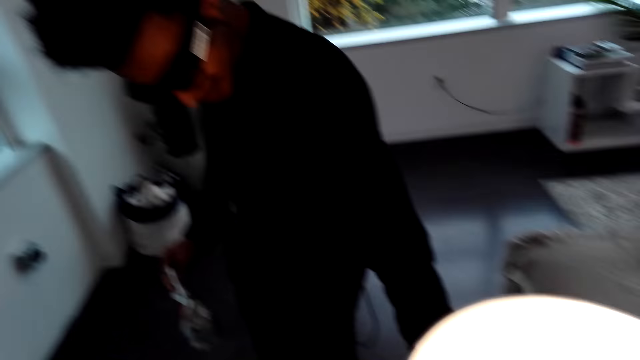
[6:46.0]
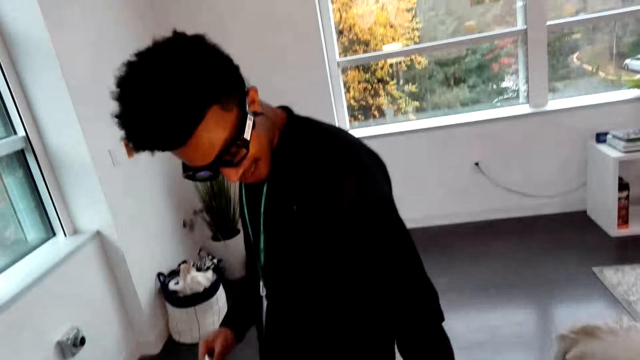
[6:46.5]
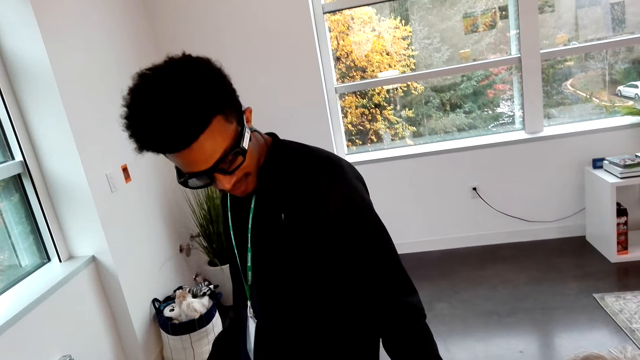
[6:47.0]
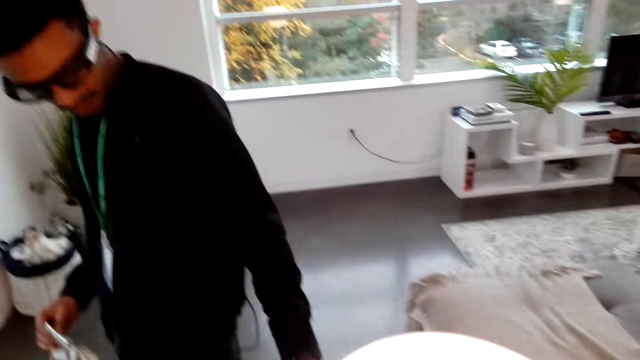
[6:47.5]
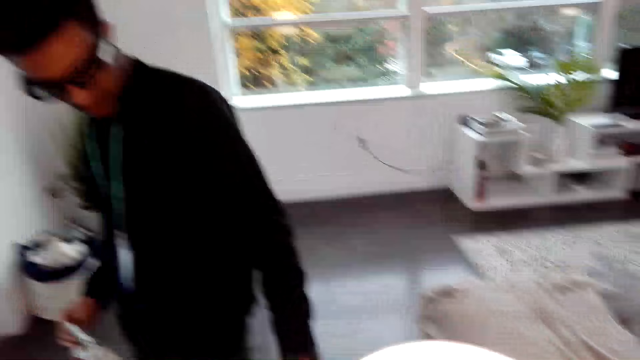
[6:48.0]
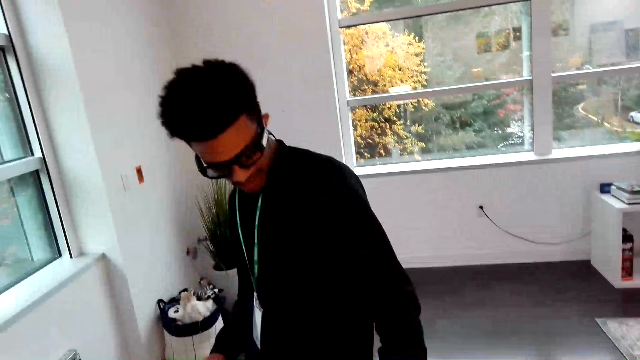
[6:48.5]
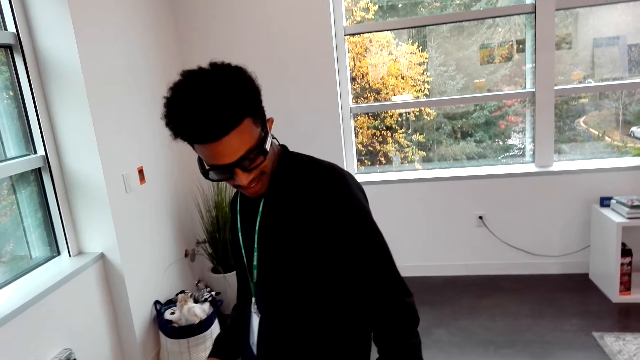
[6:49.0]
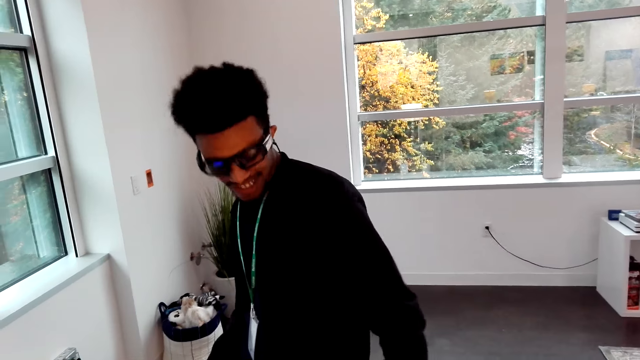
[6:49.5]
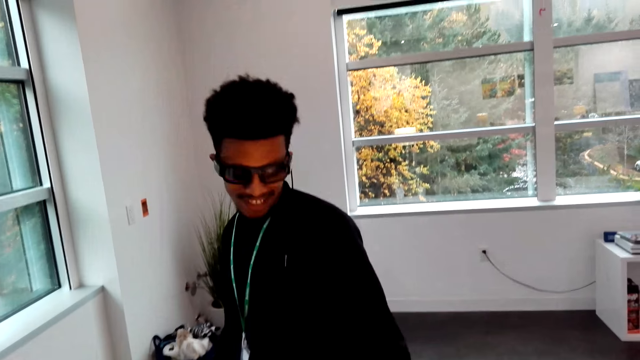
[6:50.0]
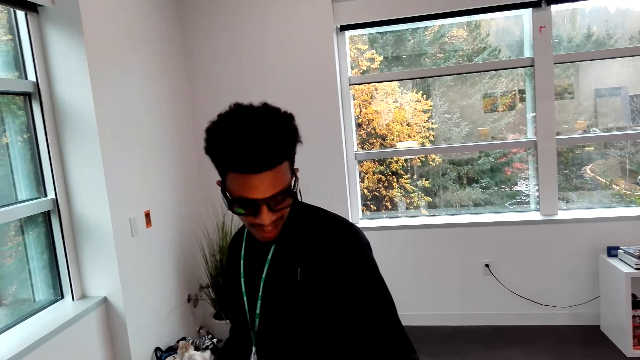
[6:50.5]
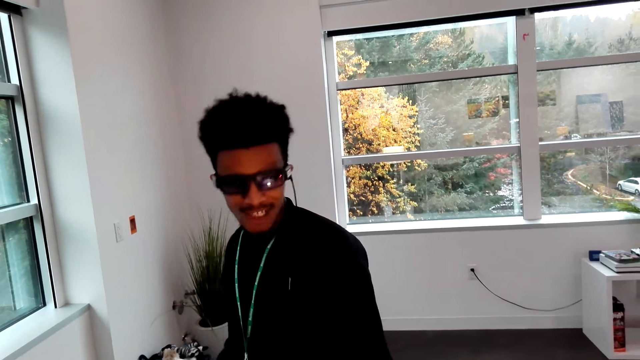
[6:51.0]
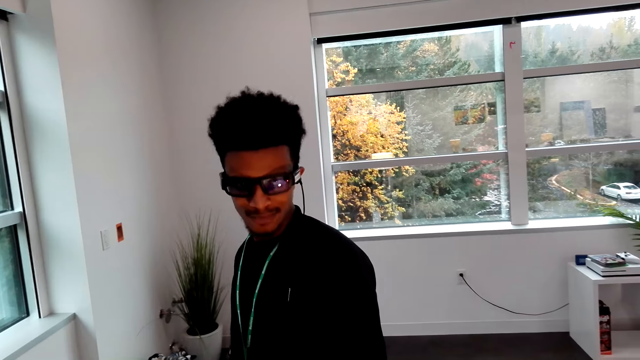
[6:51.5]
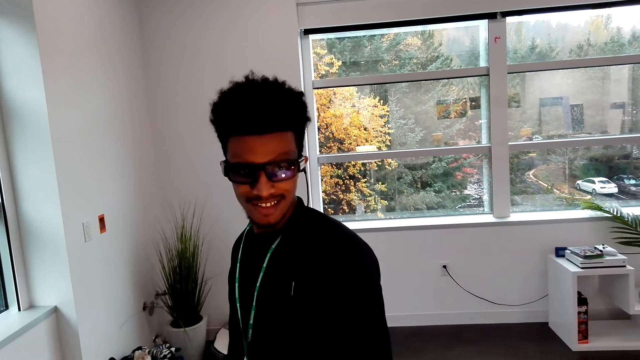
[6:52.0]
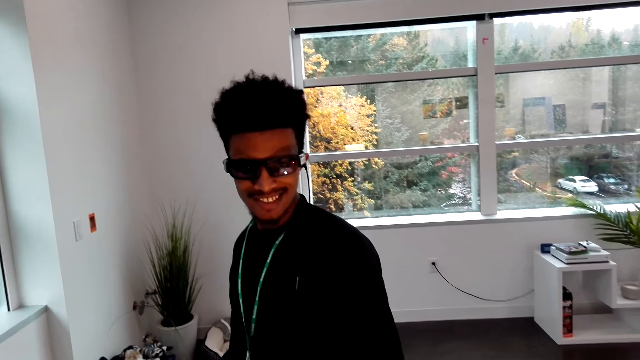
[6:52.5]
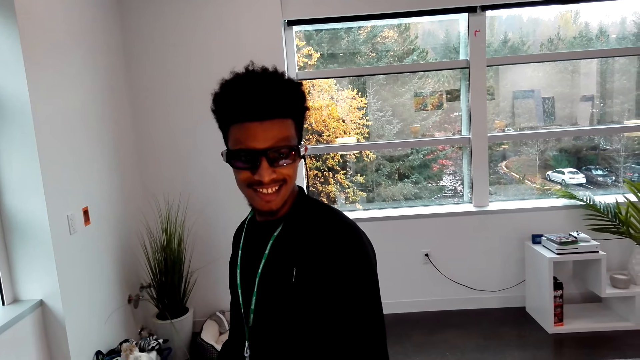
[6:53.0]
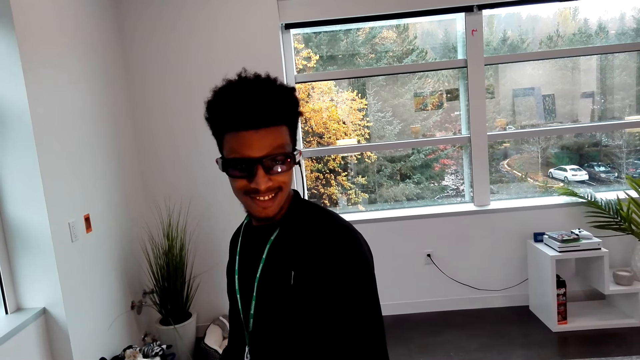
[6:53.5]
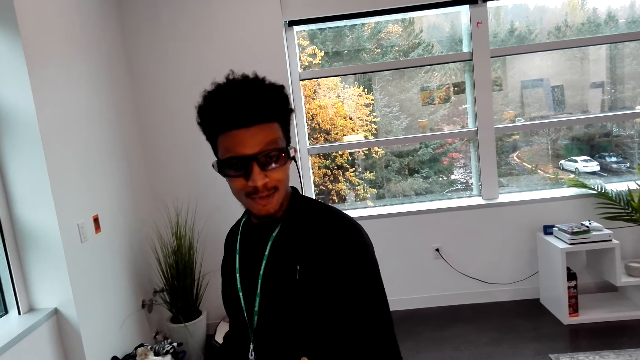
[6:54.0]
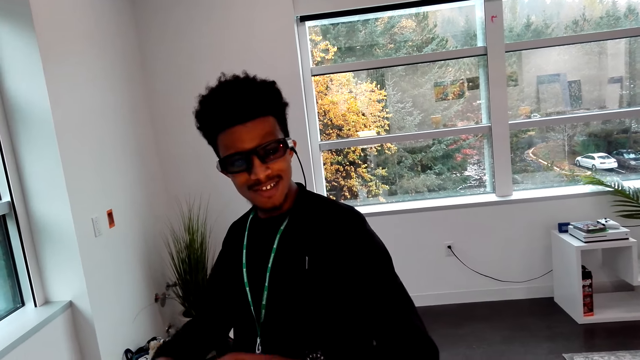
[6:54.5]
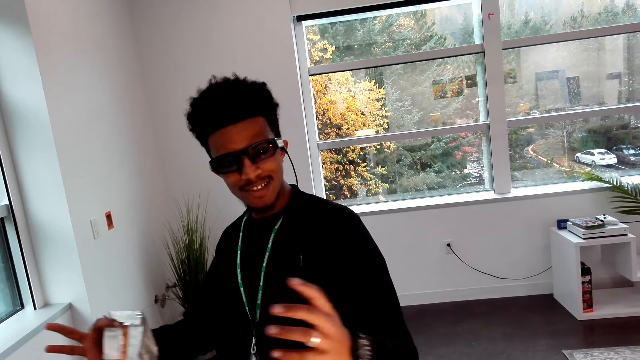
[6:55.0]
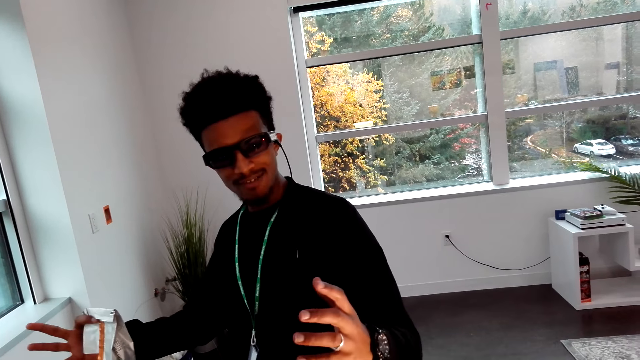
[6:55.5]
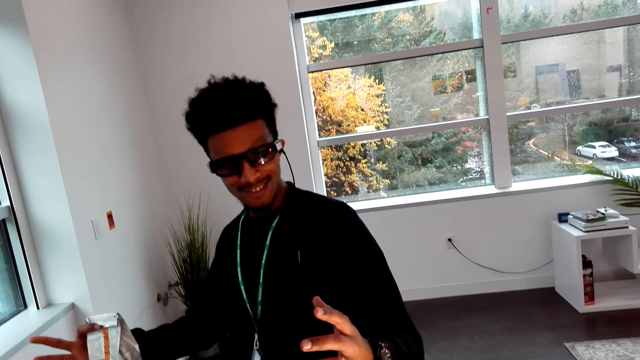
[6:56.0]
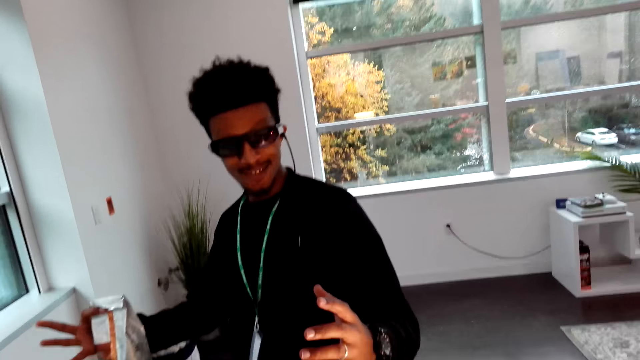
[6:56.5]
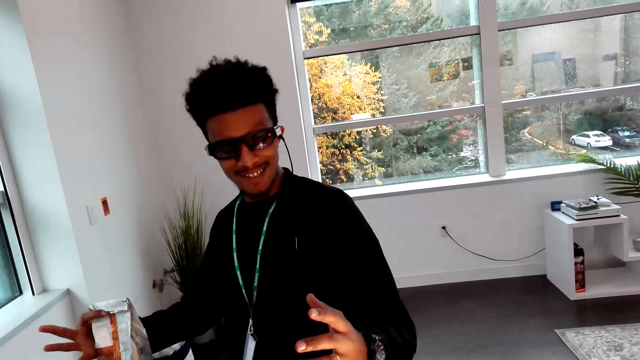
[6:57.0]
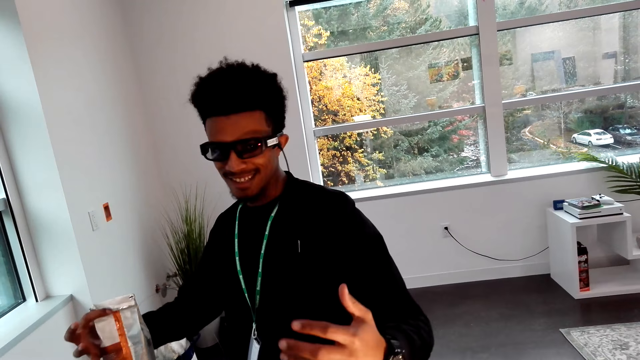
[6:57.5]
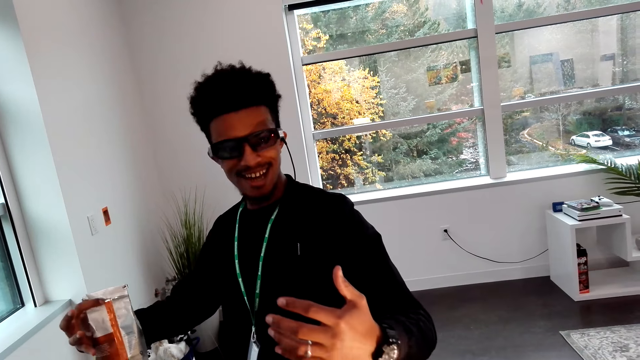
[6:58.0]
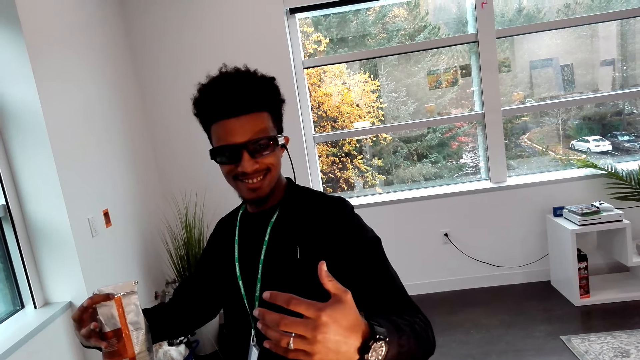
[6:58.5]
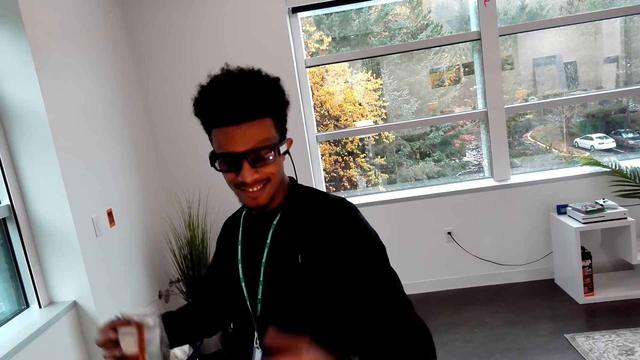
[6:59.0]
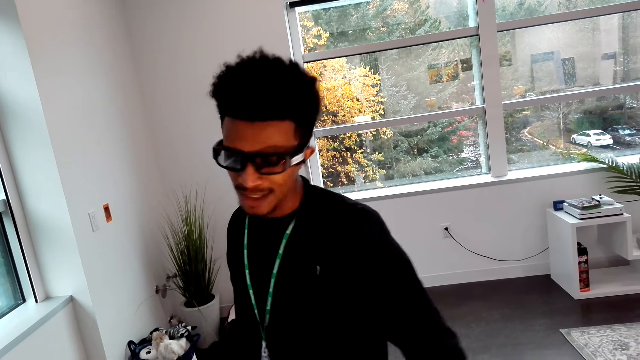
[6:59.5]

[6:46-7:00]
The camera wearer touches something with the right hand. They move hands in the room.

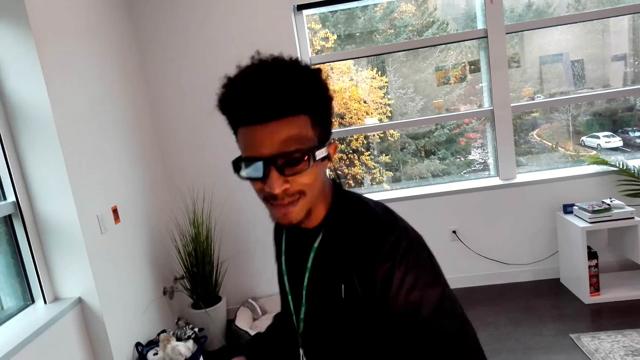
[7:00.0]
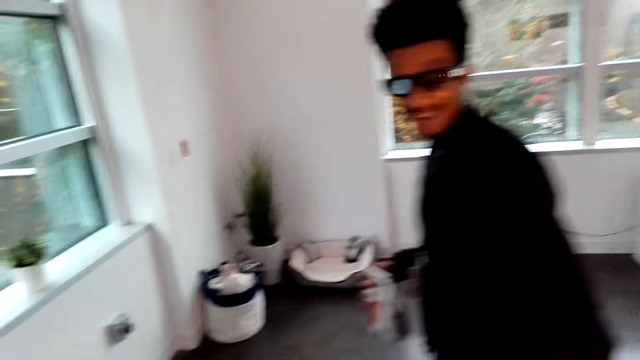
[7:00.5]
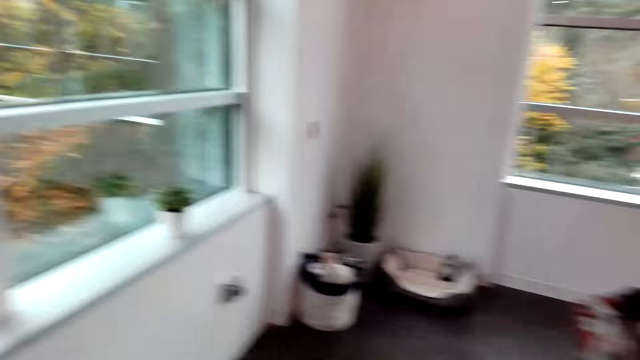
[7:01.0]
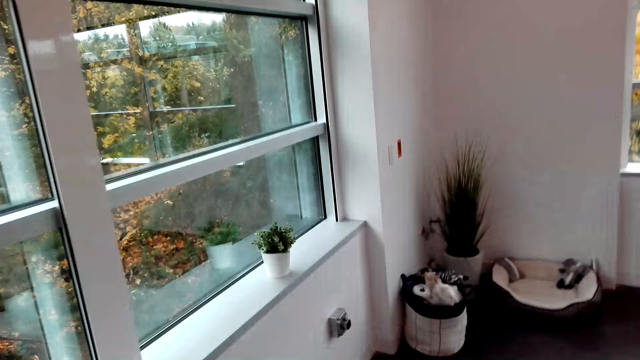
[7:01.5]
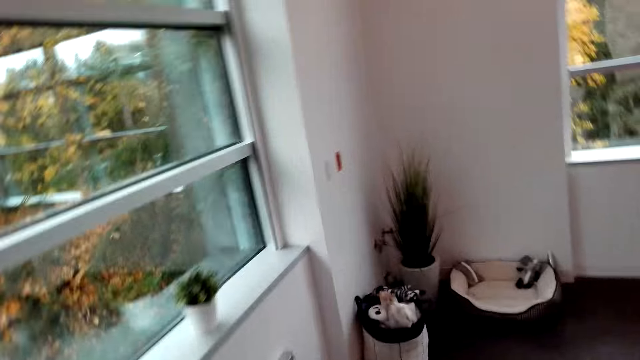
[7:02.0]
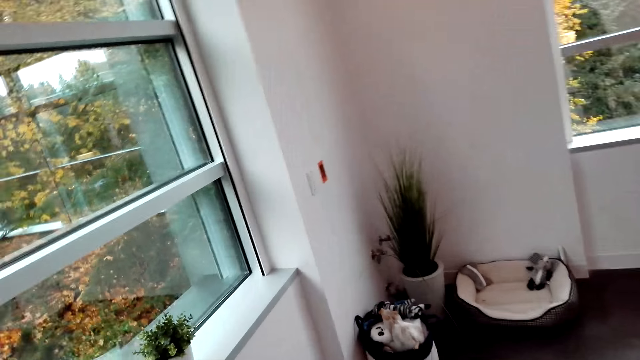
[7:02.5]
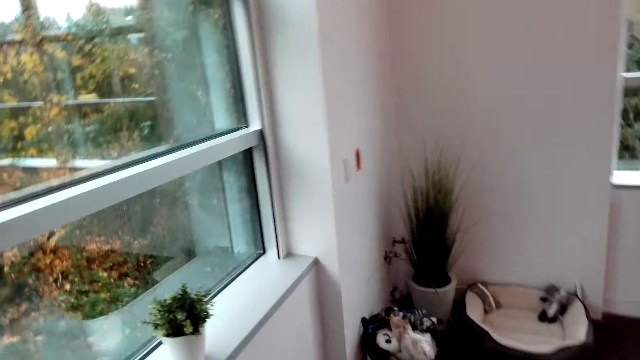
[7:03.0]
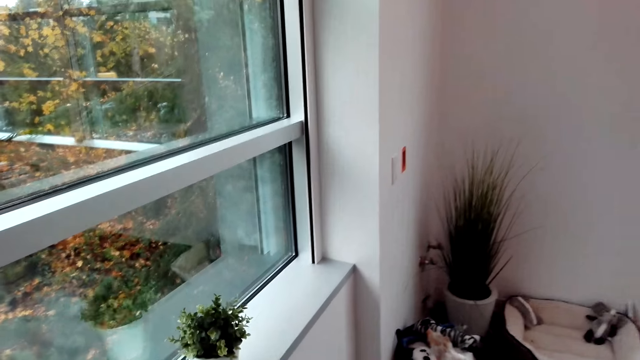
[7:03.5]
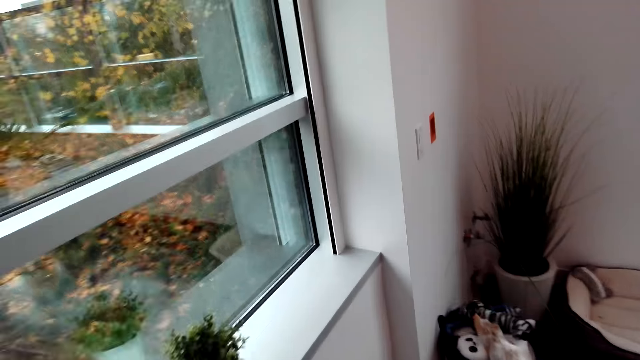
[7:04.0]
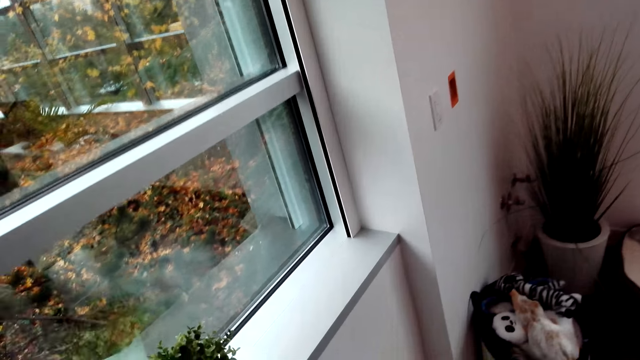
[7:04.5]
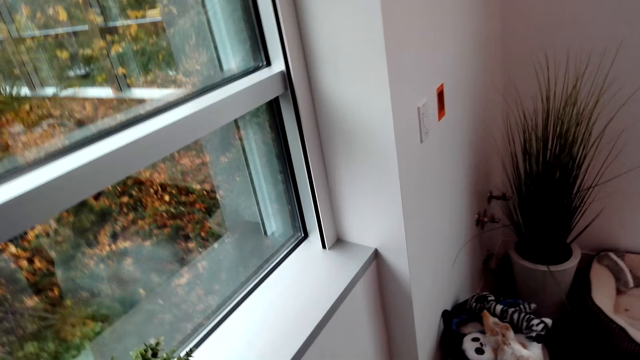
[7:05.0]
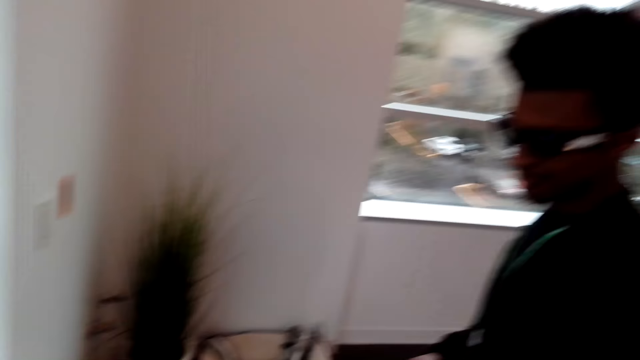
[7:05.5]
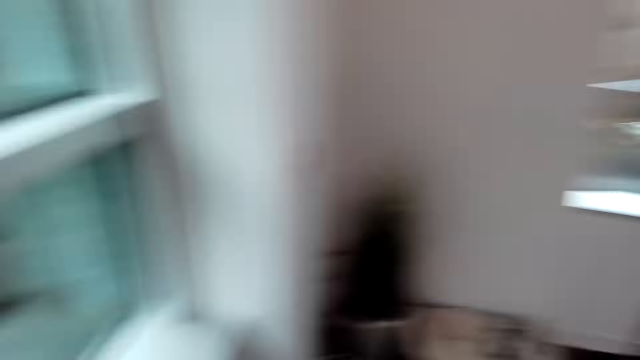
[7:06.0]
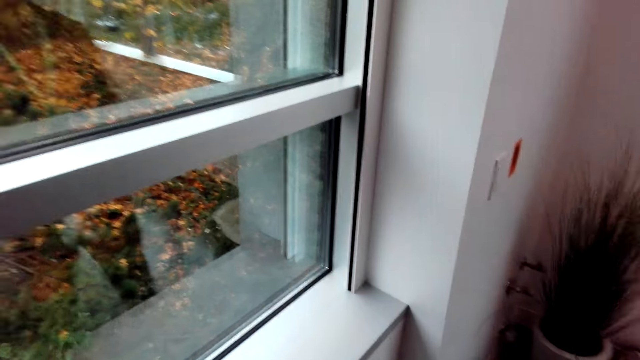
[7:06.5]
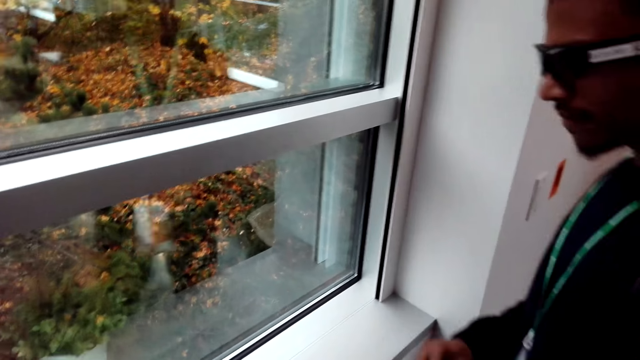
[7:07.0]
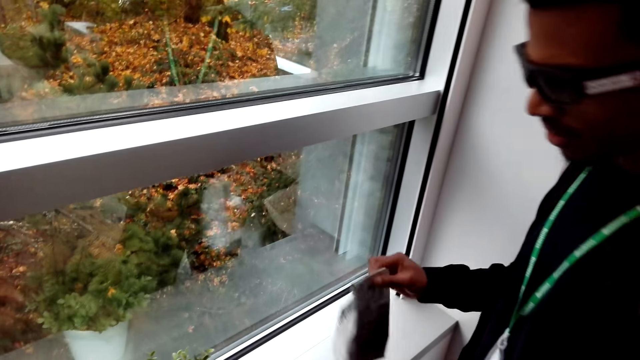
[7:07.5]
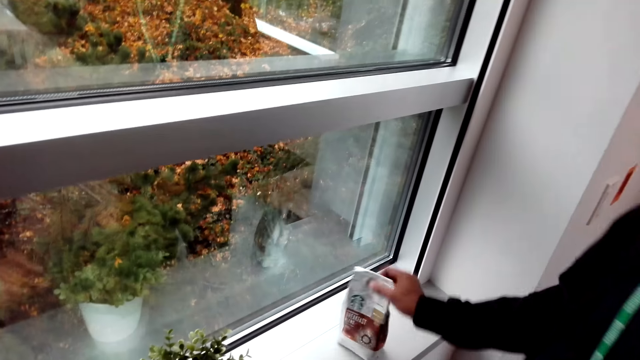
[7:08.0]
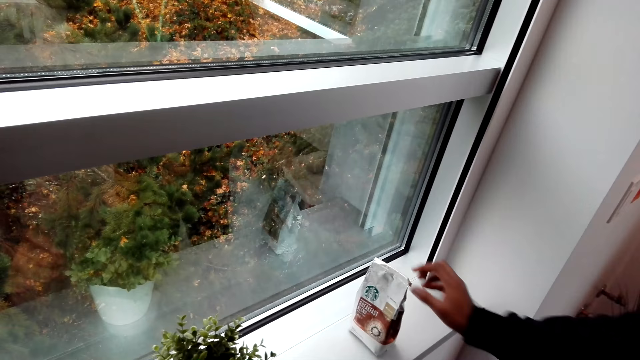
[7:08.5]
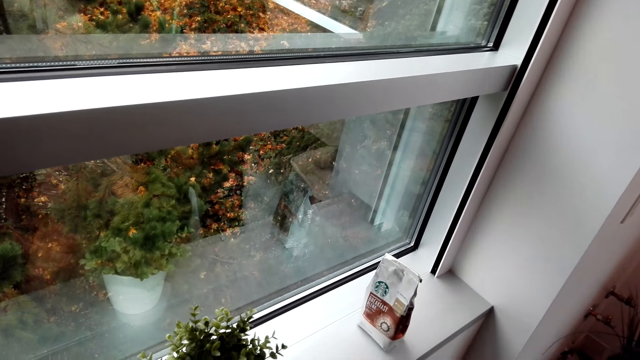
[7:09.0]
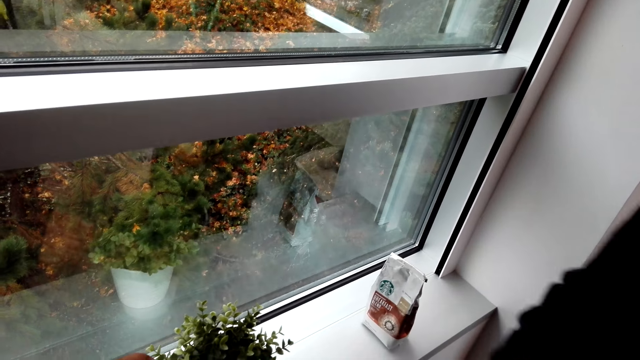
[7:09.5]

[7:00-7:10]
The camera wearer puts a snack on the cabinet.
